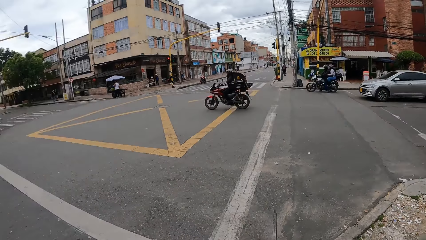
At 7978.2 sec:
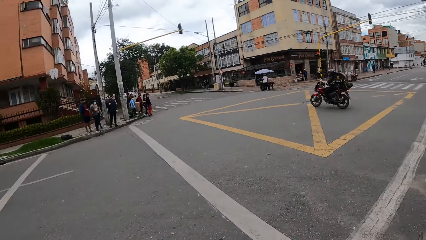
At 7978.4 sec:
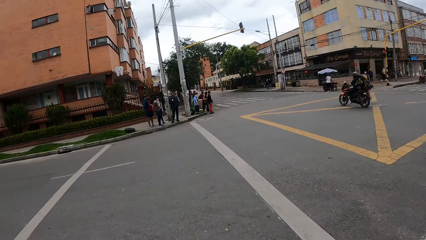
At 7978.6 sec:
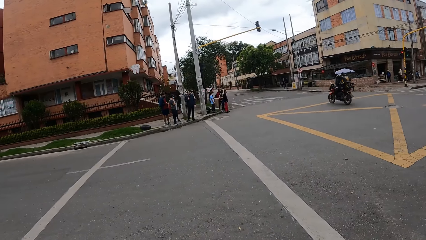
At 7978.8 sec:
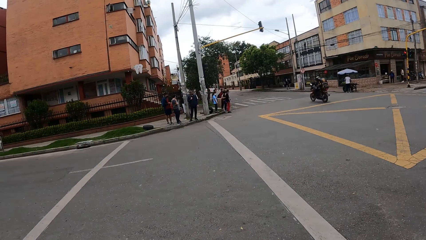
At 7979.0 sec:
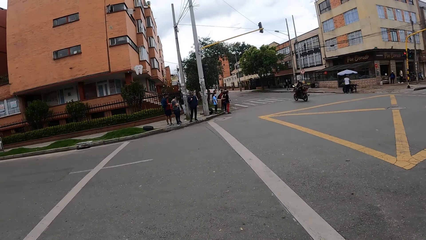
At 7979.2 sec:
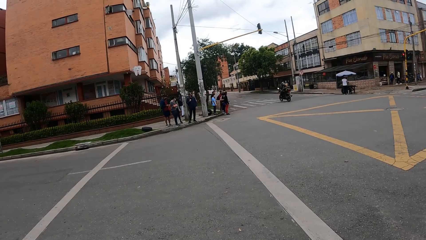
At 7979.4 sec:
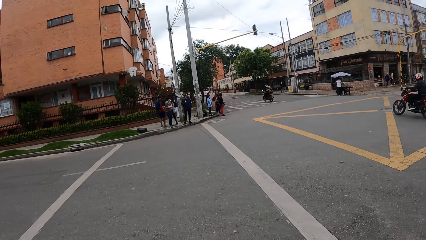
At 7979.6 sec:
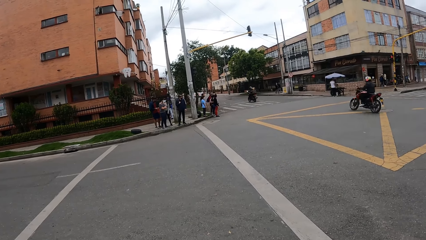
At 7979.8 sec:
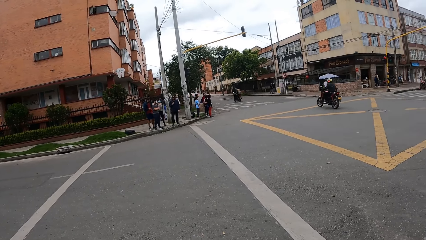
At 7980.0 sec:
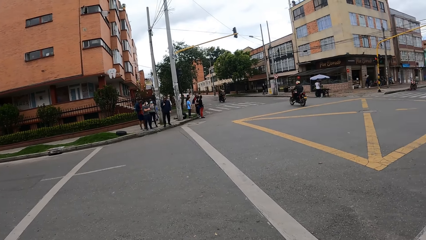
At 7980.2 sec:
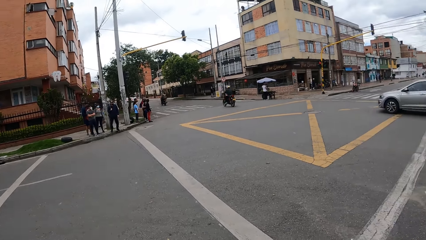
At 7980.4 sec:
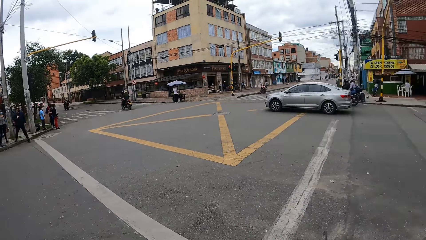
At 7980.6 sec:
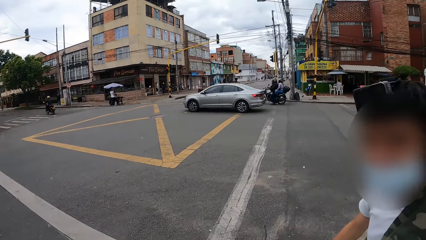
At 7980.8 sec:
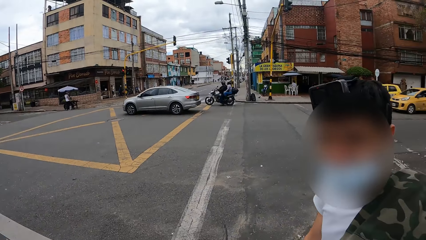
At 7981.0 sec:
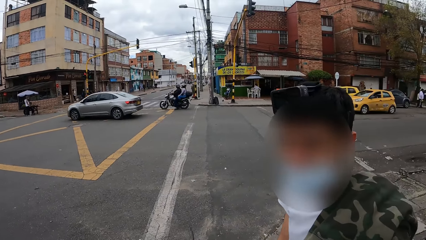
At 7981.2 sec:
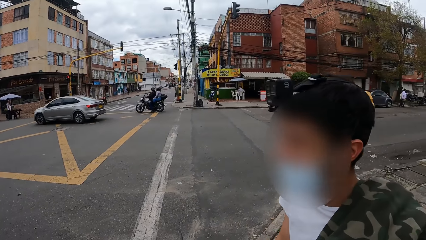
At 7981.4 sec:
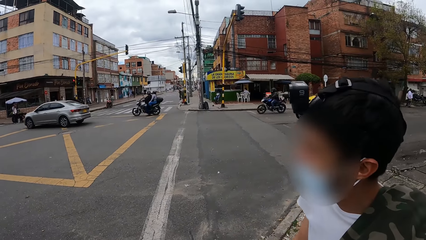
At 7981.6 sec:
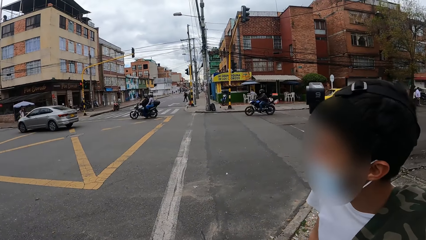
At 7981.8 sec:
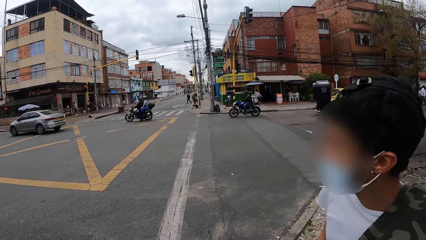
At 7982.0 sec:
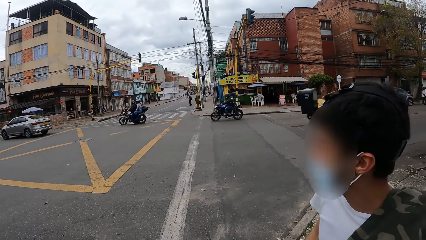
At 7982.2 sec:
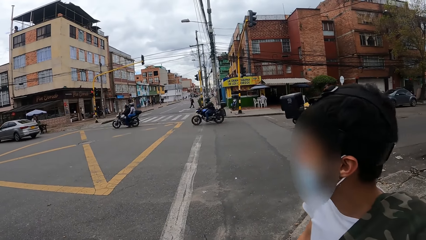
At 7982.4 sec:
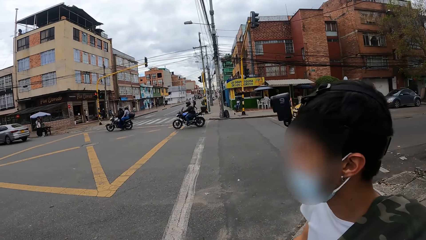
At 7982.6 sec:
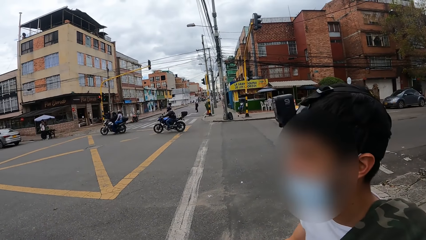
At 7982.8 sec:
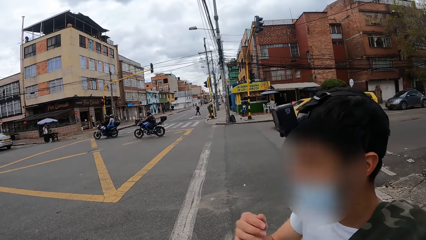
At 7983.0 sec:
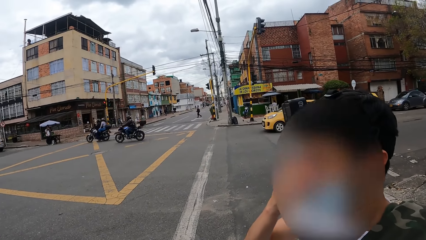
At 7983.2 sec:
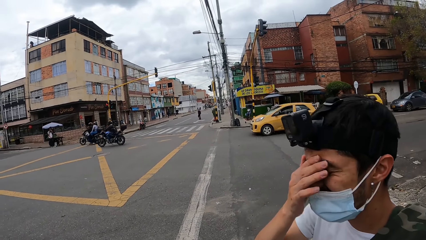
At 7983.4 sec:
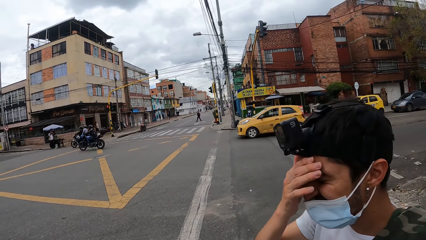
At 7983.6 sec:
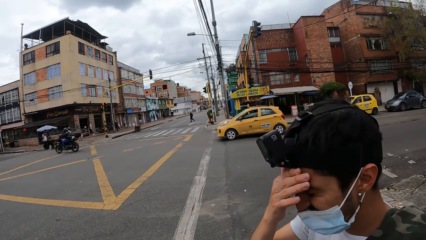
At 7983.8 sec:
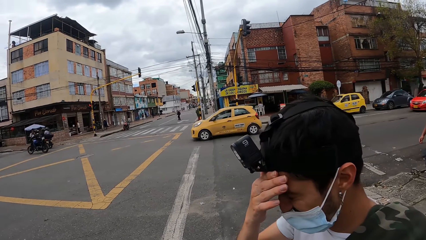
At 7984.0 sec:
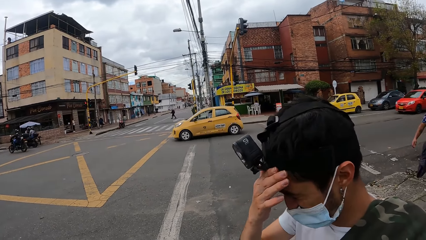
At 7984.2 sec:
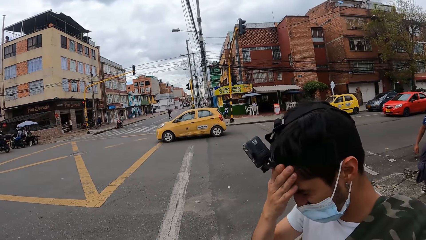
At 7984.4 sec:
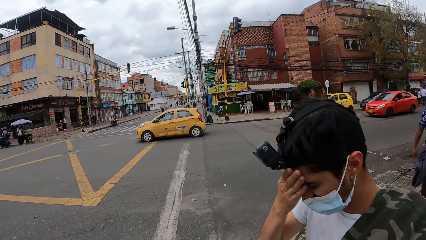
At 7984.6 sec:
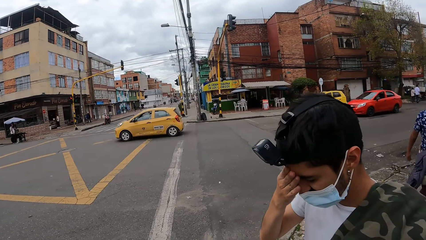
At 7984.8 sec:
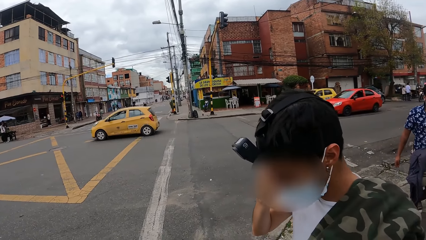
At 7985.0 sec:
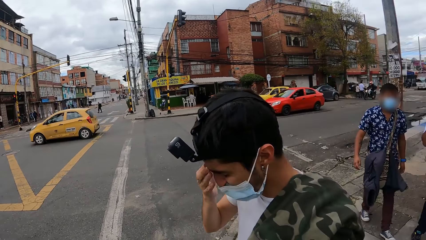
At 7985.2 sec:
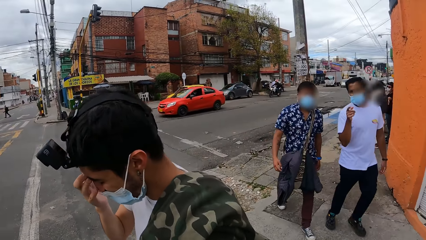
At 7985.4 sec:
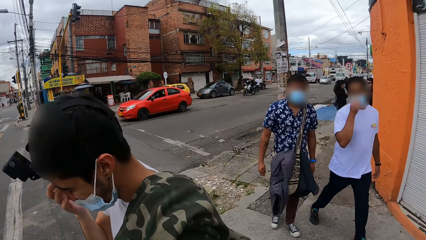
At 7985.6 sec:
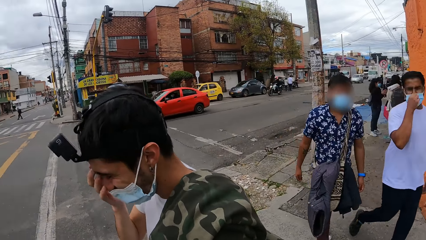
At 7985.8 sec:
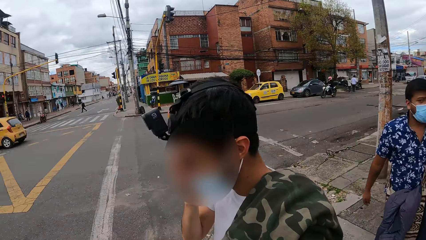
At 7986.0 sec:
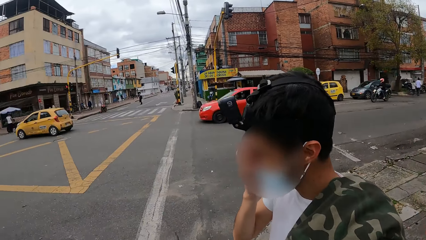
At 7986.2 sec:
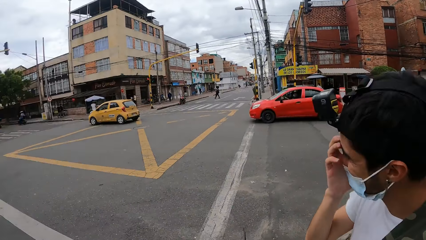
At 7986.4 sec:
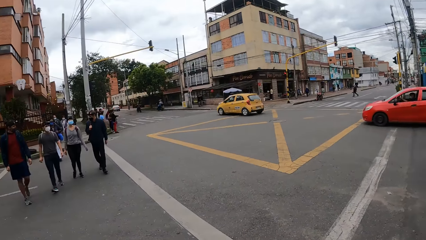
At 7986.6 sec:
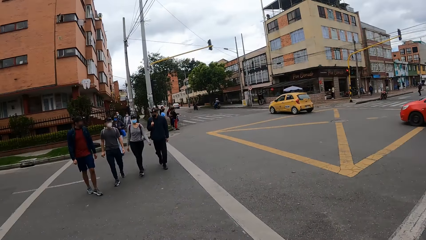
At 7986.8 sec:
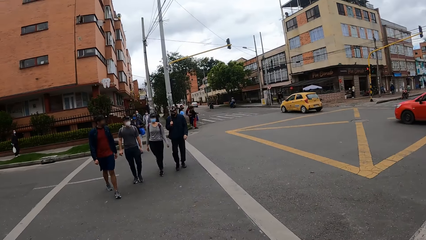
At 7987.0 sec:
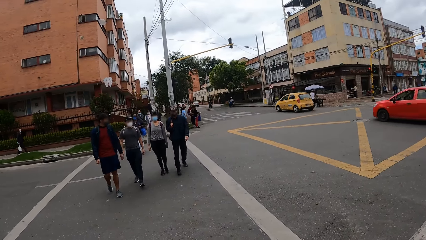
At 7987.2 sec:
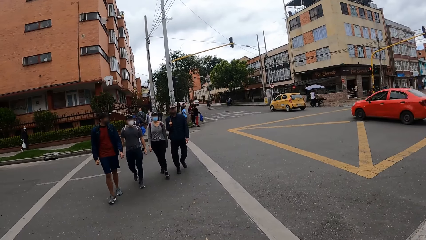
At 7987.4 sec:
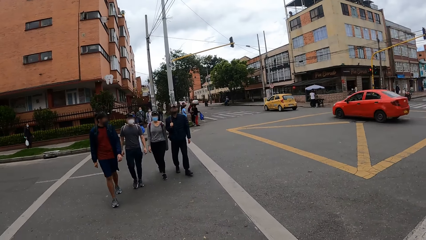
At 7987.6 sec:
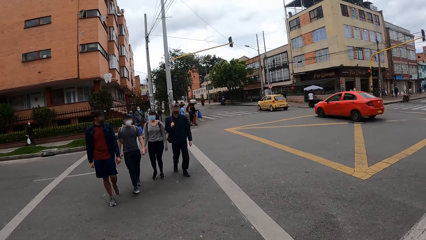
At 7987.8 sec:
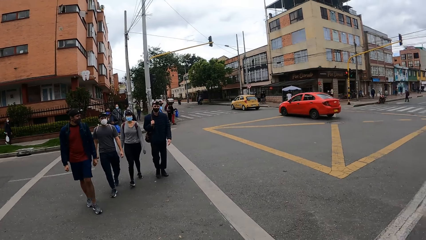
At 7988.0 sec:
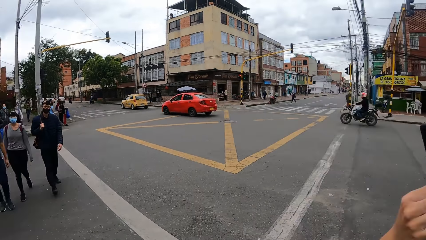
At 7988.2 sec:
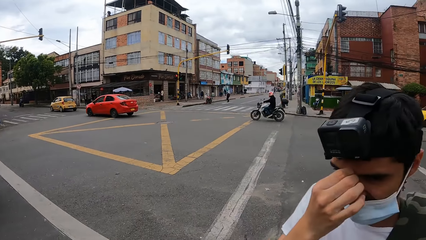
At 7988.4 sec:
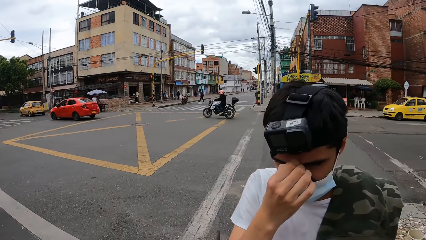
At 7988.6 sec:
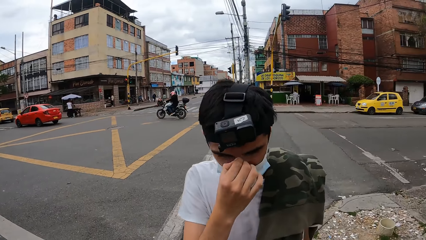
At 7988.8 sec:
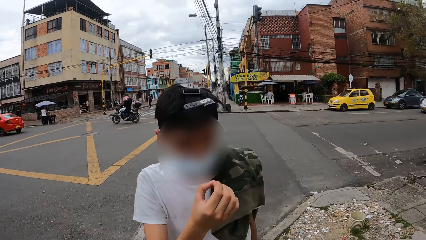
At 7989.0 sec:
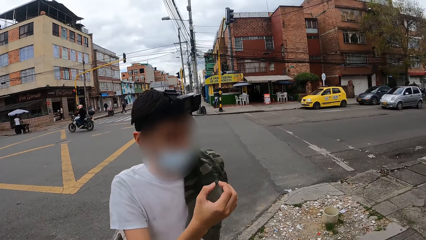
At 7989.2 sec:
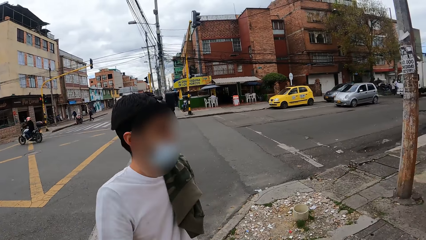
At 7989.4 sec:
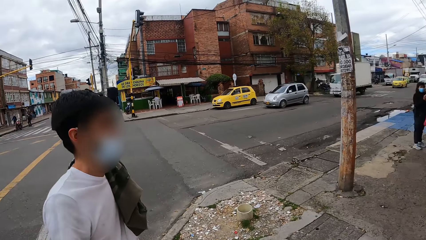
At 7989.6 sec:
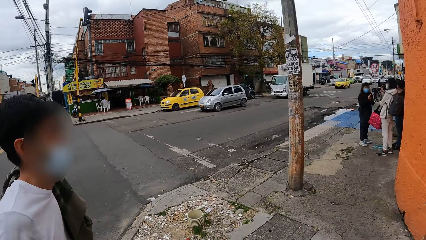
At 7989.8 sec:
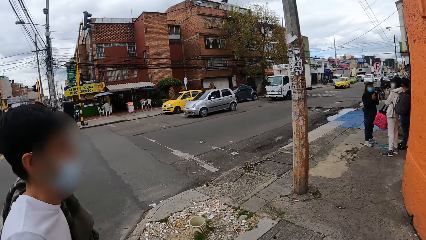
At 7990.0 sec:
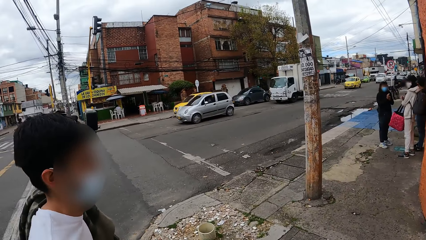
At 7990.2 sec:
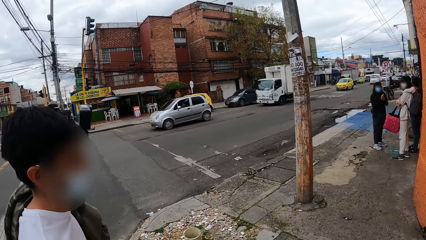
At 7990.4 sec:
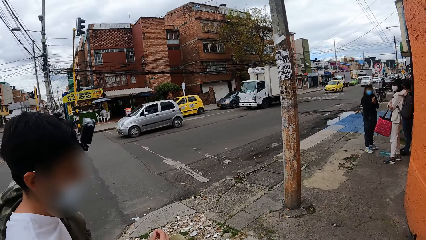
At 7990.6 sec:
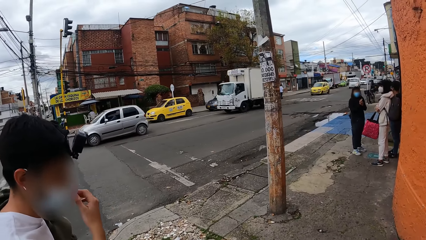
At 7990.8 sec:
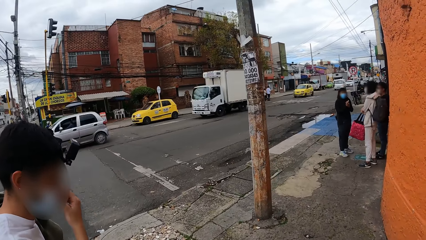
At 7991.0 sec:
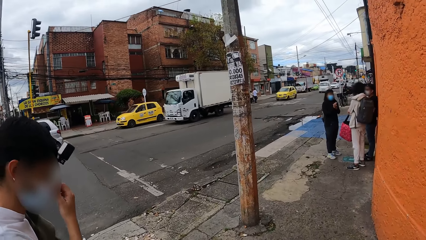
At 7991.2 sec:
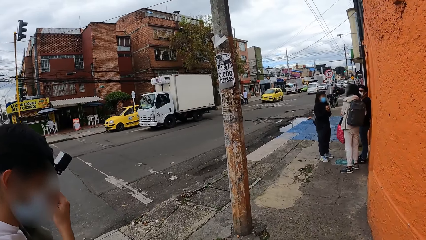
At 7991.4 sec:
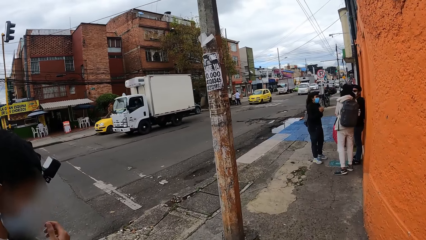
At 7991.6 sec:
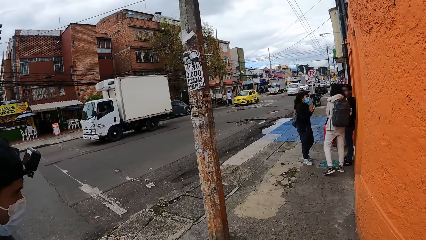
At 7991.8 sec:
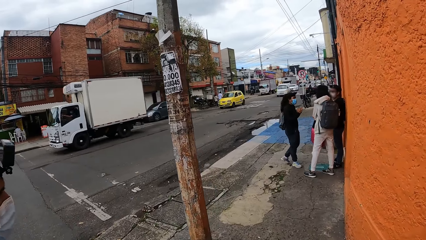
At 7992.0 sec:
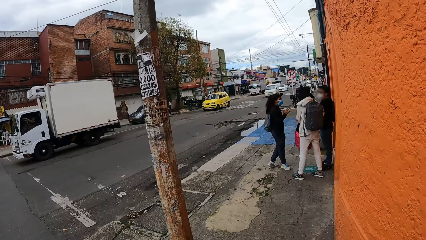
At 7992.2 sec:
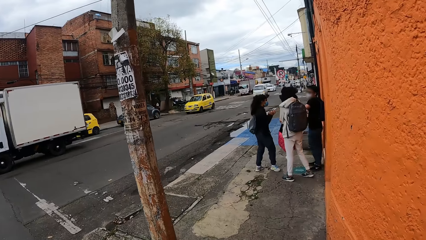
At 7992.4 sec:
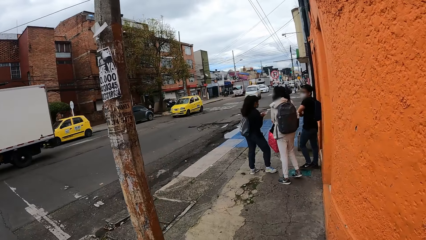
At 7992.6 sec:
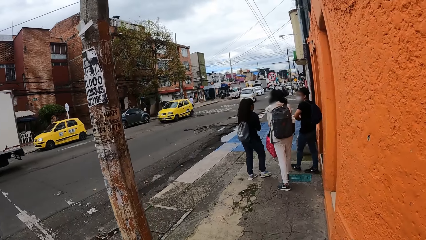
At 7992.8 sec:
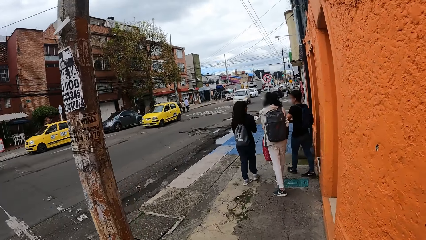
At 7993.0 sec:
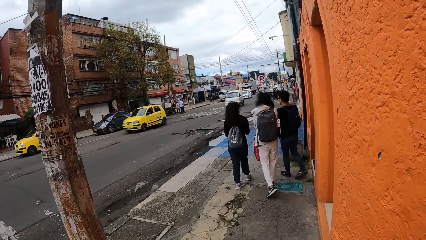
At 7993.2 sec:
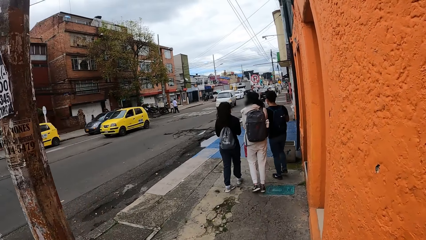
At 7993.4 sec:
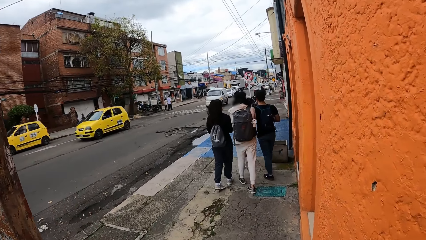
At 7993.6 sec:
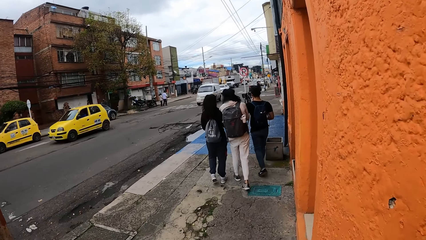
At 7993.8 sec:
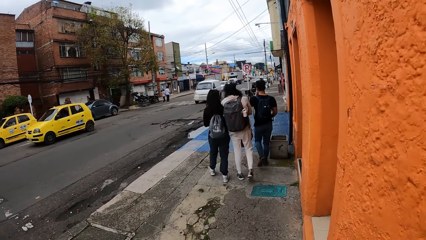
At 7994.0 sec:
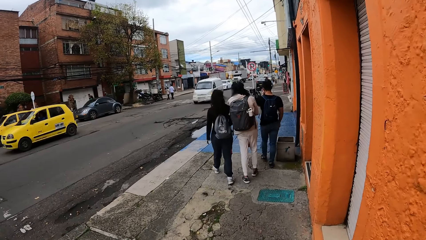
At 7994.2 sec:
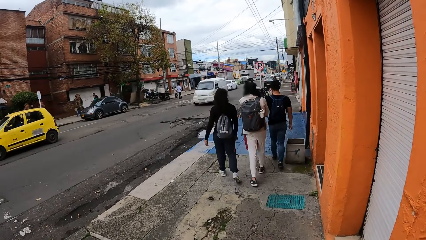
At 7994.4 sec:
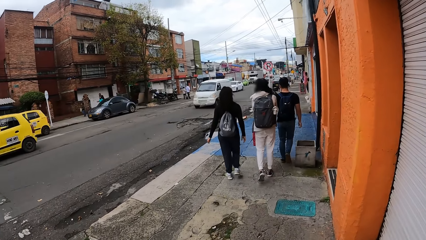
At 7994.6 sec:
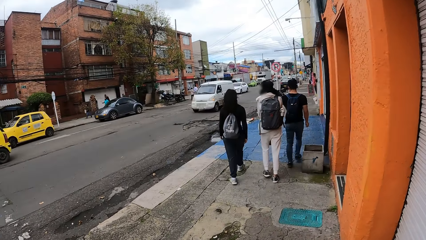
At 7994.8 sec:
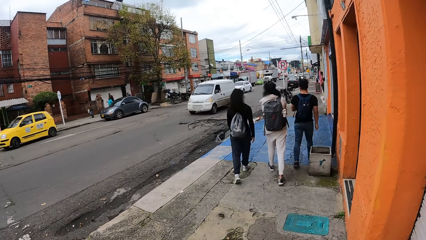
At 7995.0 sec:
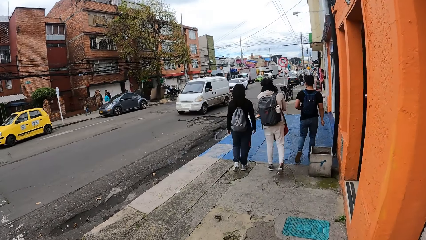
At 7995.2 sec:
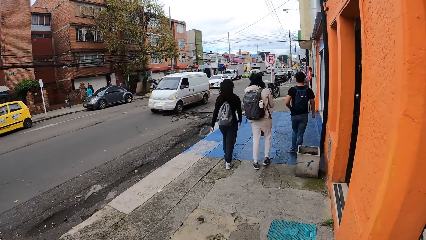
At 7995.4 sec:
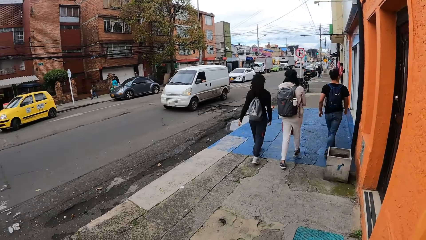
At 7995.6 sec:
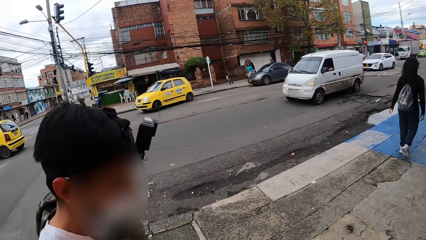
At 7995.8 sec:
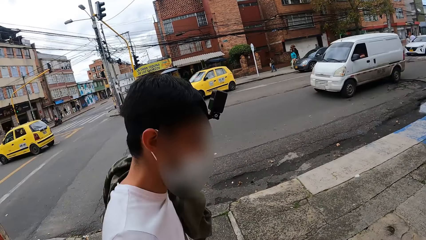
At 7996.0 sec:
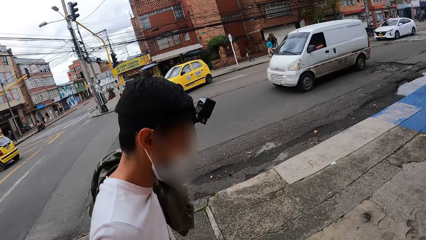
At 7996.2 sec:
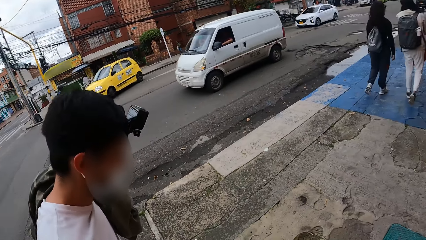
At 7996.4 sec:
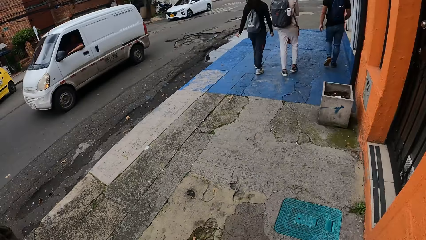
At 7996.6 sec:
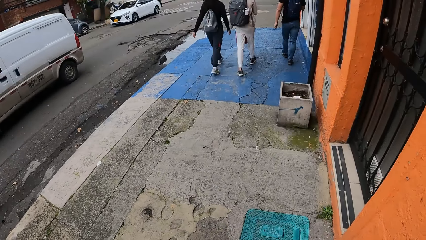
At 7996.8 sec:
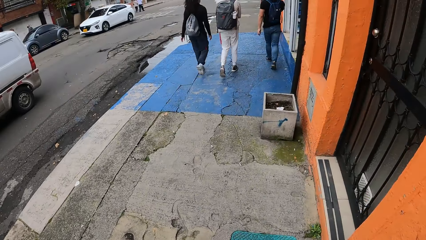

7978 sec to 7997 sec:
The camera wearer looks around the road. They converse with a man. The man touches his face with his right hand. The man converses with the camera wearer. The camera wearer looks around the house. The man adjusts the nose mask on his face with his right hand. The camera wearer walks along the road with the man.
